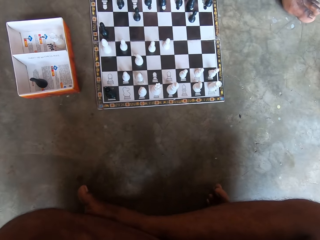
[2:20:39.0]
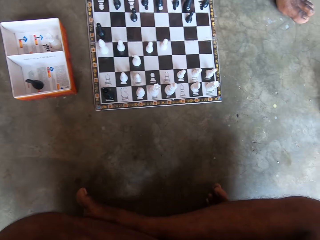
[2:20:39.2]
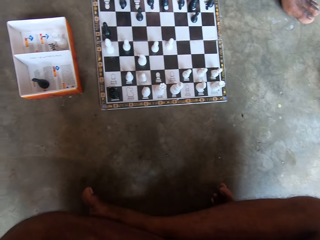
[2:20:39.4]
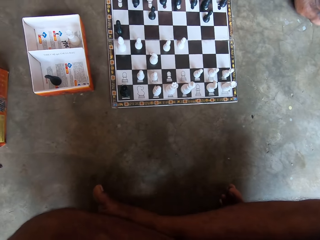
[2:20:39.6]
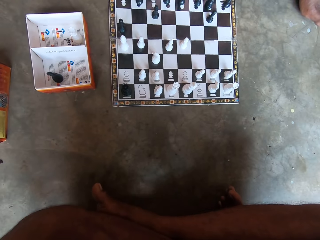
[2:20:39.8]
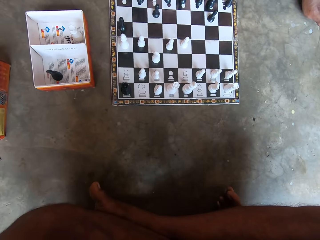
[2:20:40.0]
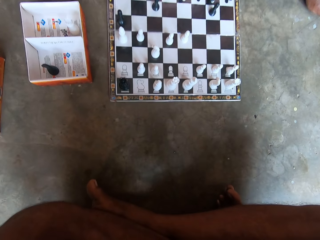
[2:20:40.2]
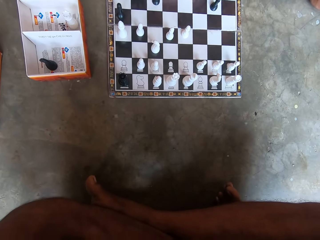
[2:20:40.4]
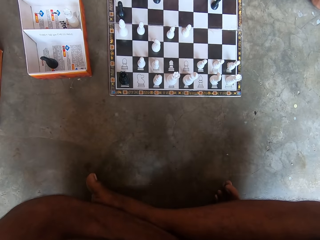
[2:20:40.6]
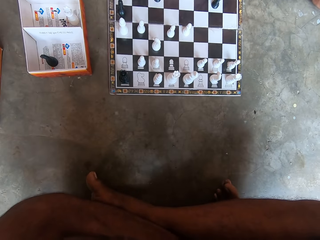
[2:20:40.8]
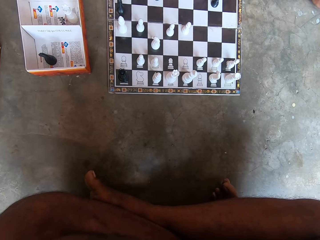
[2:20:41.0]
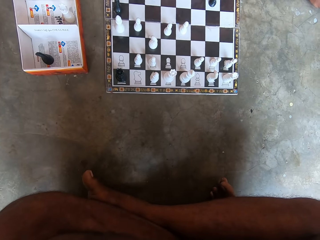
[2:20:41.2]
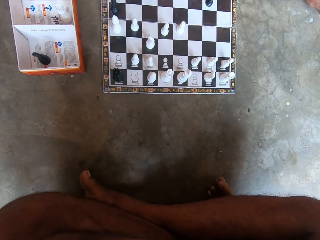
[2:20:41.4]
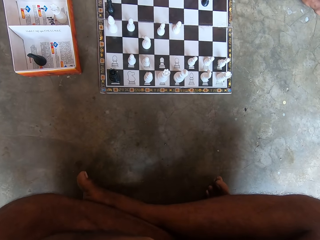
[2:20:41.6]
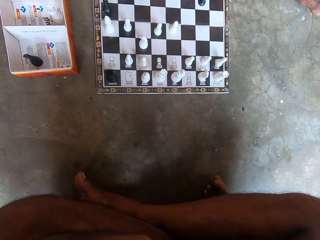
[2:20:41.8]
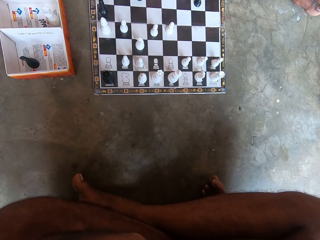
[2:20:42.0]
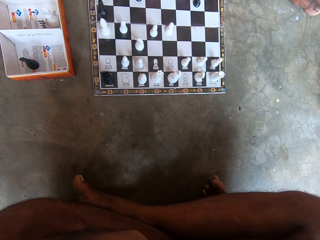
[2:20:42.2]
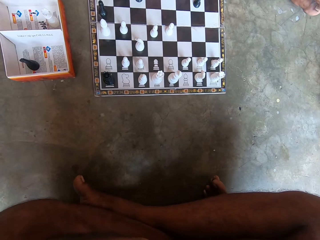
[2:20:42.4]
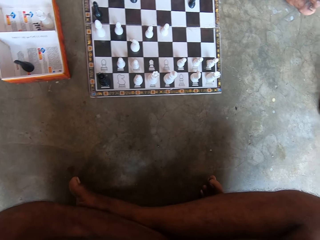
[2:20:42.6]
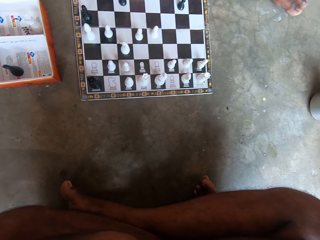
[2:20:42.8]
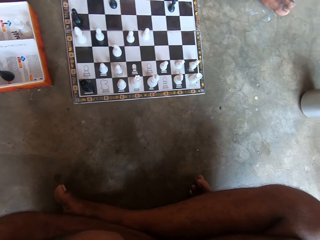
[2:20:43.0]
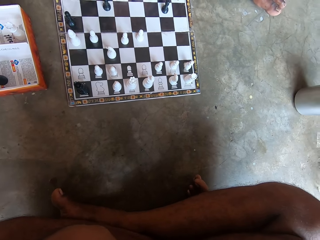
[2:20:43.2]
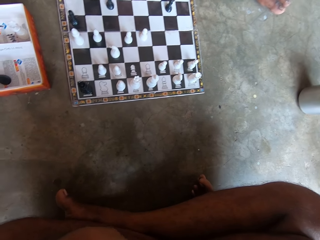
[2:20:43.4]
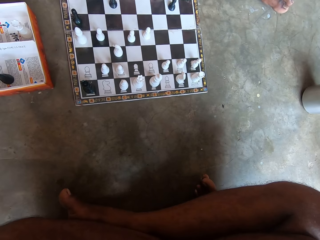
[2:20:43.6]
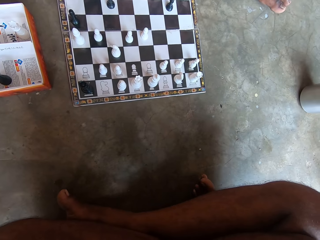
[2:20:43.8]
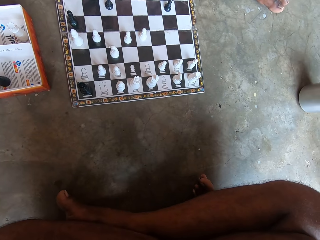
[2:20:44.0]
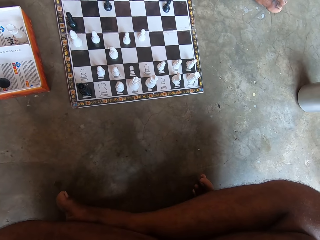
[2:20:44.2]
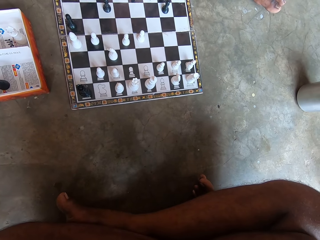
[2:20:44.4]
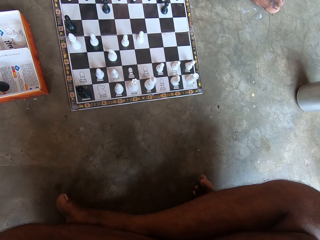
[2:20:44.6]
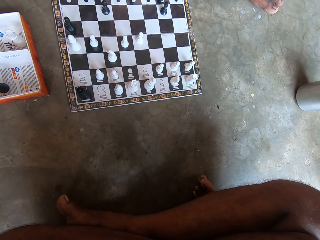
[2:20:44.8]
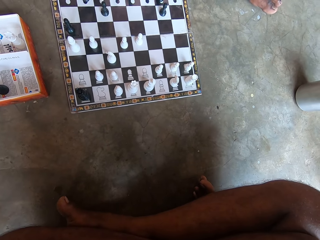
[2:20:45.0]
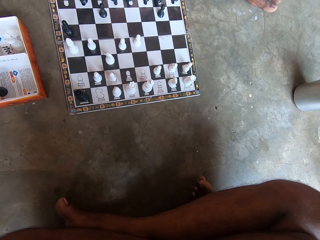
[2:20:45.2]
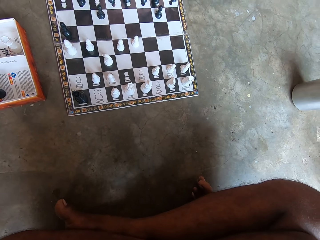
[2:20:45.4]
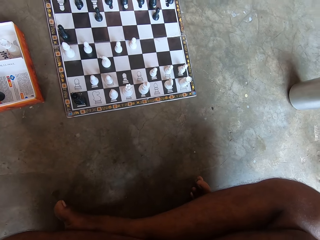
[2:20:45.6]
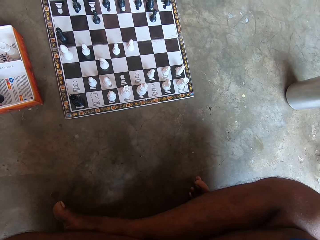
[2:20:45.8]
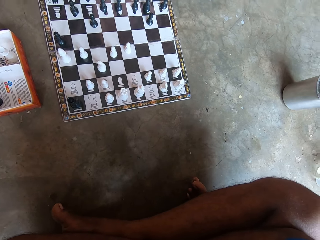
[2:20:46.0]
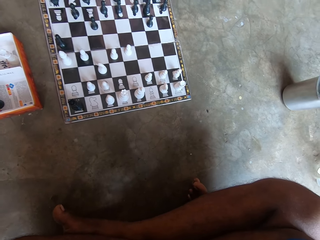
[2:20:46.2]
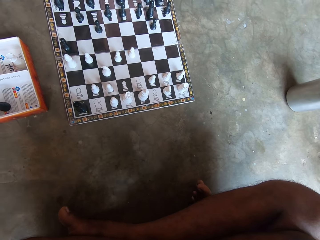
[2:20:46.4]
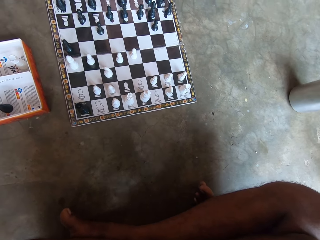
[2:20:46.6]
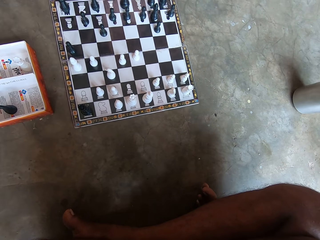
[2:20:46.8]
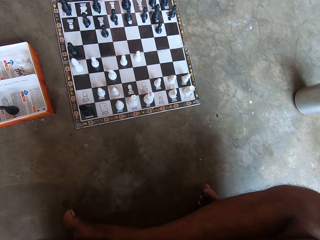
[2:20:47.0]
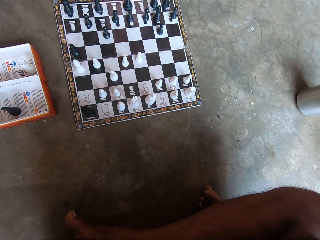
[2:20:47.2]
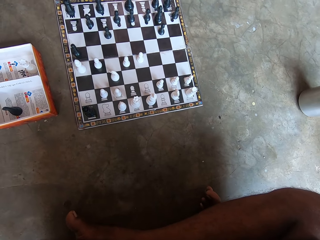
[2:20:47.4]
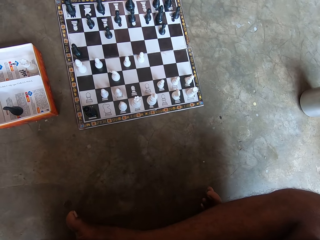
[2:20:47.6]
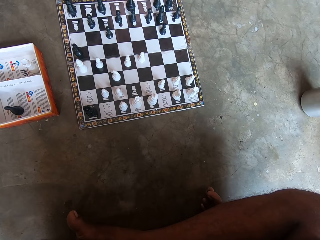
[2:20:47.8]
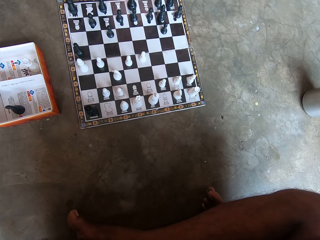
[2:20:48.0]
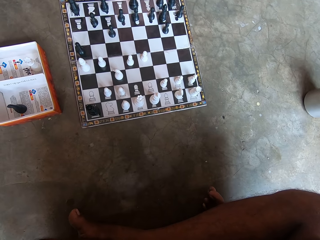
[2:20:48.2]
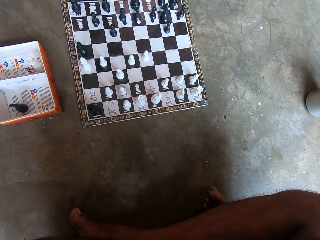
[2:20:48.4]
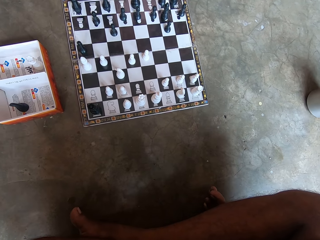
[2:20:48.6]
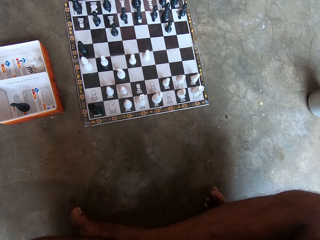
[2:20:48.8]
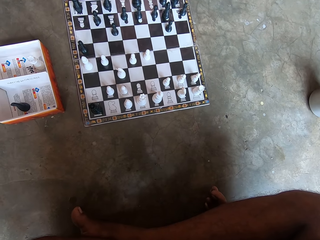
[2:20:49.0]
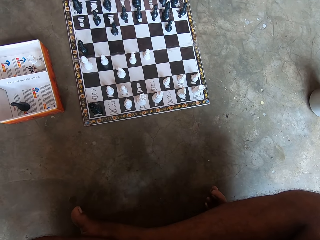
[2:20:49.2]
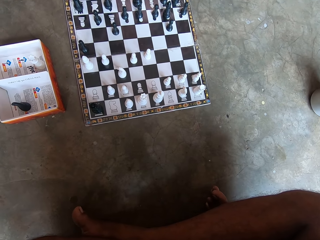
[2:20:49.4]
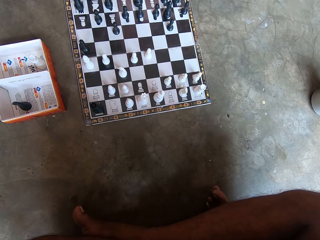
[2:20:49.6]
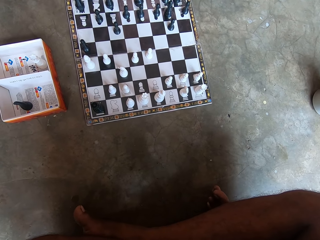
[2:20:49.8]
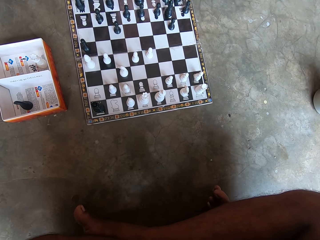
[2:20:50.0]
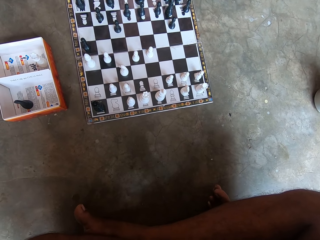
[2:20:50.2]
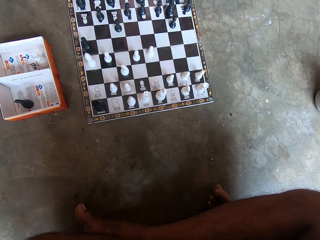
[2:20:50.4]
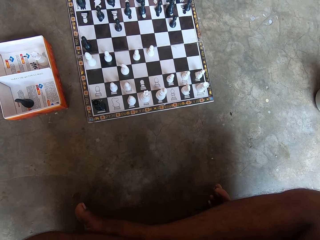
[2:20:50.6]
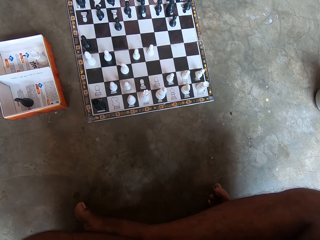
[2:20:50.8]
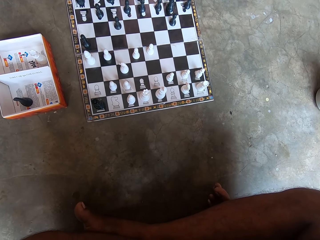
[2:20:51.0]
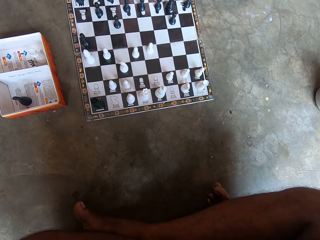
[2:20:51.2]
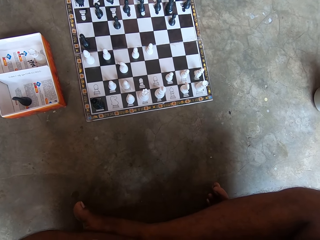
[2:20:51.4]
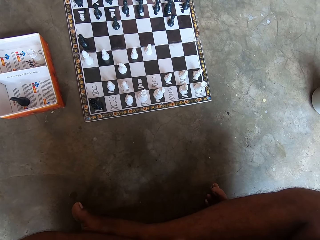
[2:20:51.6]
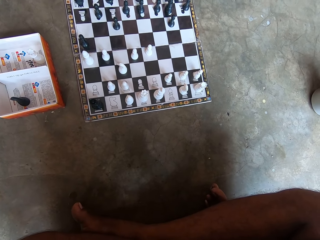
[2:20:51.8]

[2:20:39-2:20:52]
A man moves his left leg backwards. The camera wearer looks at the chess board. They interact with the man.

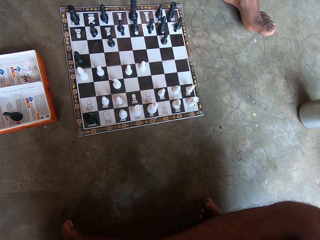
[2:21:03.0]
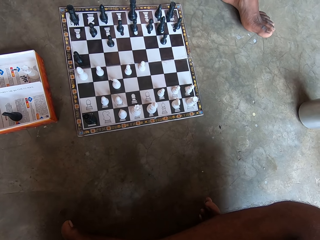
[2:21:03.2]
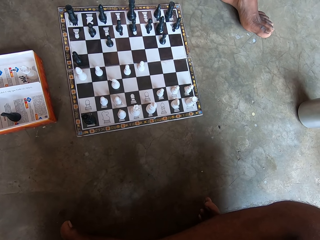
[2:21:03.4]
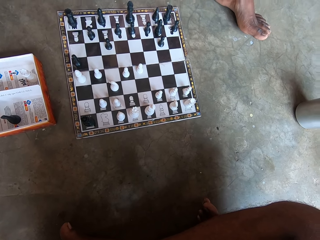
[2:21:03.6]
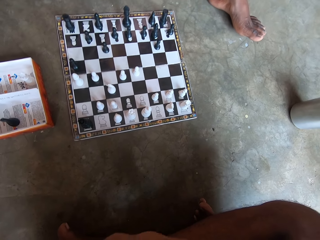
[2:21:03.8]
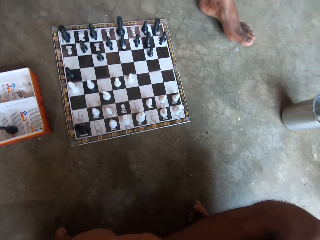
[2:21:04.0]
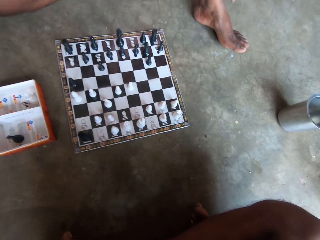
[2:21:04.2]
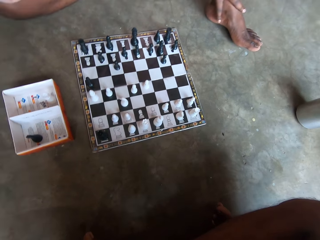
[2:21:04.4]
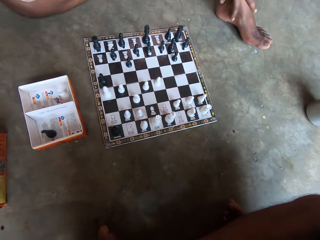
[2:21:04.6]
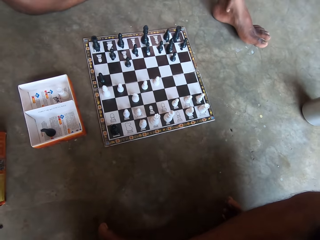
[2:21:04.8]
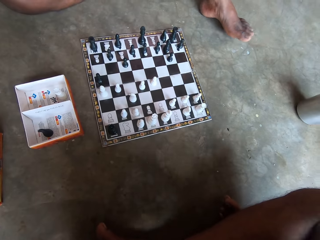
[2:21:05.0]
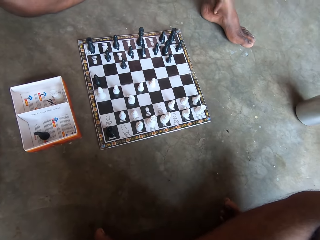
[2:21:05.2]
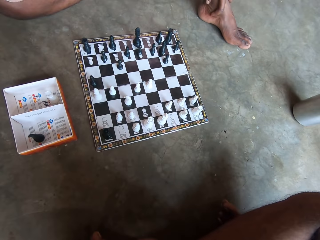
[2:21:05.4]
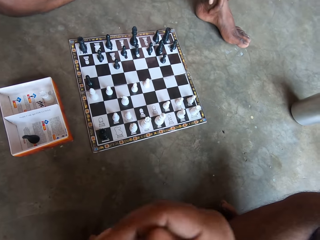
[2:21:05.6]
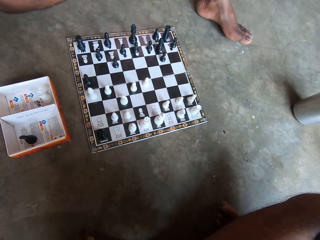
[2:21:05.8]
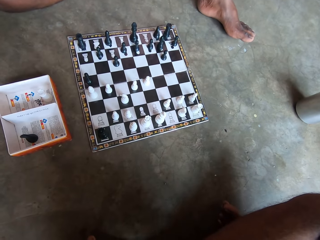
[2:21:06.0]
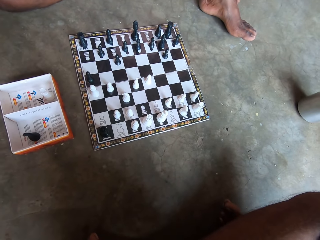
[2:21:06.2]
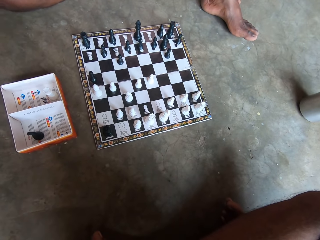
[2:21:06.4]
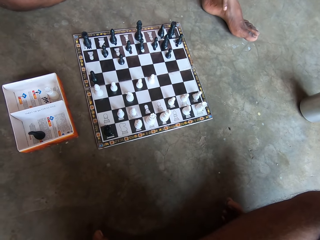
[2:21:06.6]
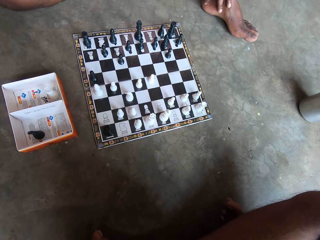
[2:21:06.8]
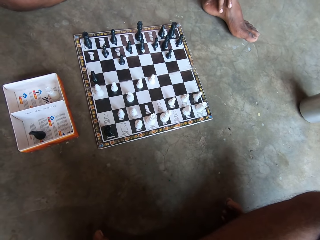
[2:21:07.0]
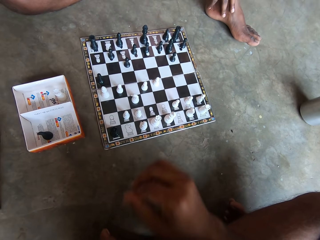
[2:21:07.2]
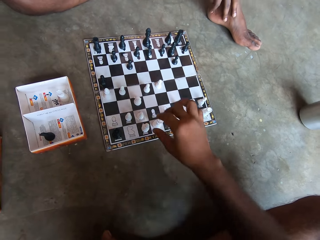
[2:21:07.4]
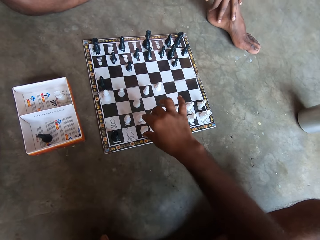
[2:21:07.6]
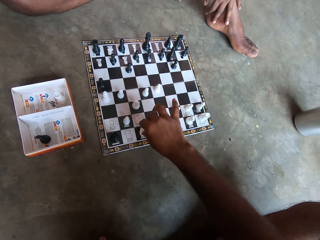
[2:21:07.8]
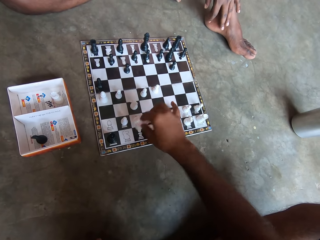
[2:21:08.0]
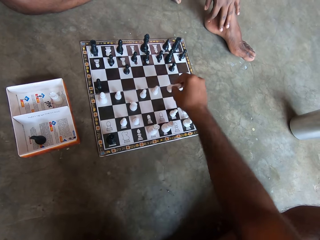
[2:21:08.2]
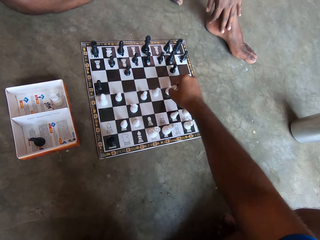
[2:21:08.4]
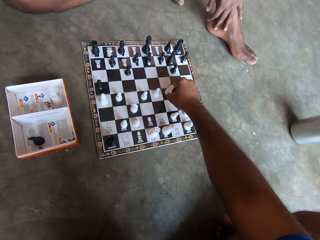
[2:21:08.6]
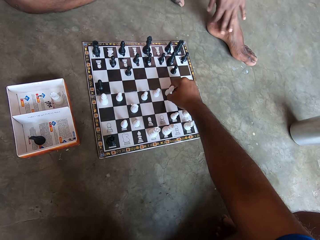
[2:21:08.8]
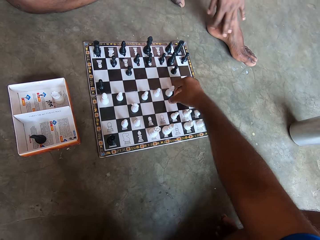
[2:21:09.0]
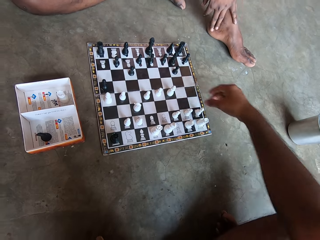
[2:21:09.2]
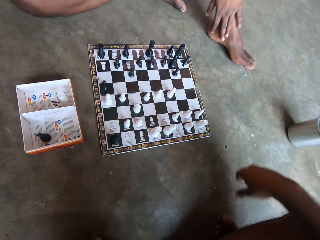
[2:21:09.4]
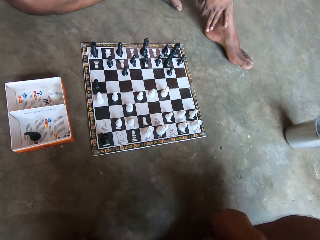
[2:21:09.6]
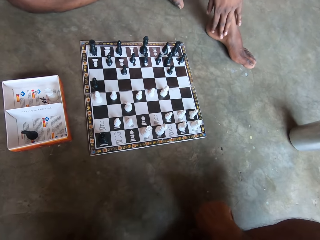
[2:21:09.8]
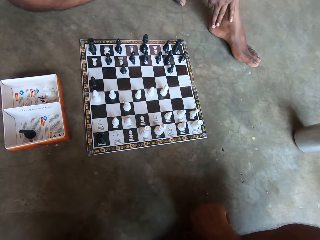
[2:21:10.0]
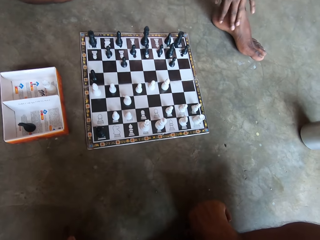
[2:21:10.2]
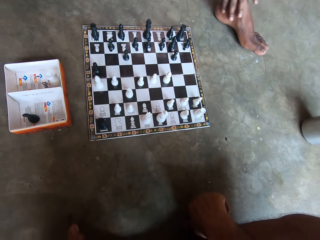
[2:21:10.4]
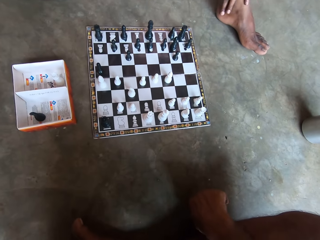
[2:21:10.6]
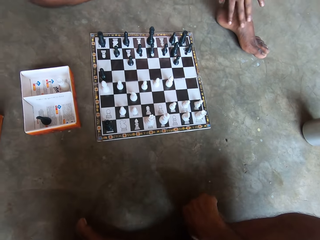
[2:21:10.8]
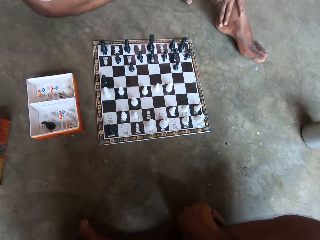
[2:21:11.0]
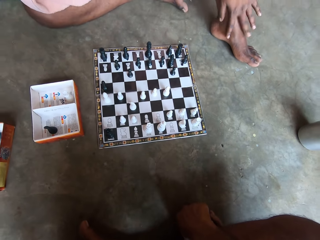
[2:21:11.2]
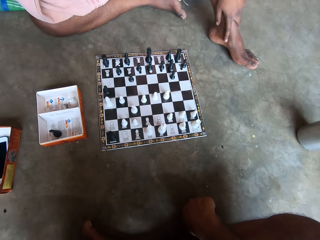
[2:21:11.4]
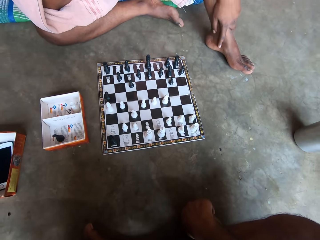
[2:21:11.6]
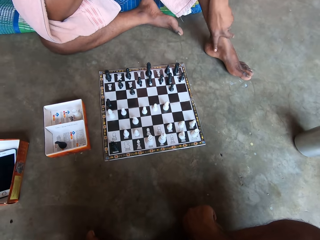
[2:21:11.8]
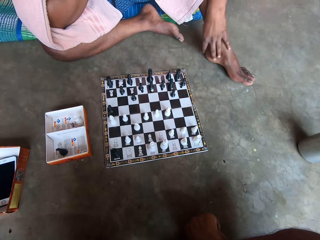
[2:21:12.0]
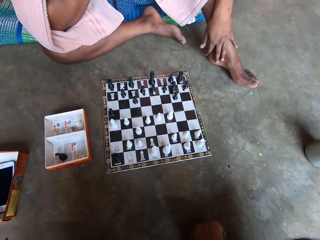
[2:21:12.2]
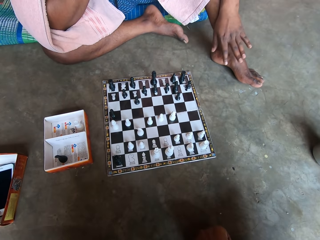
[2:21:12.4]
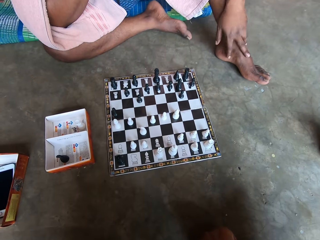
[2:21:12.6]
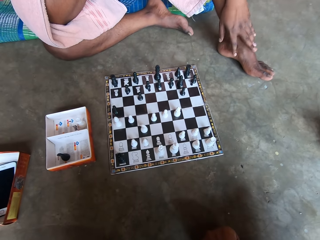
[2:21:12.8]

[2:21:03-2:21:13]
A man moves his left leg forward. The man touches his left leg. The man rubs his hand on his feet. The camera wearer moves a white piece on the chess board on the floor. They pick up the white chess piece from the chess board and place the white chess piece on the chess board. The man rubs his left leg.
